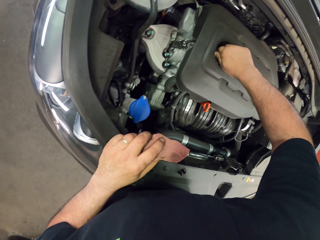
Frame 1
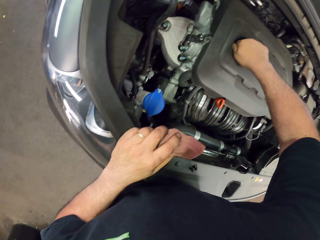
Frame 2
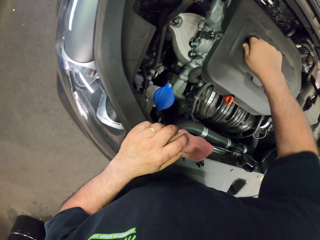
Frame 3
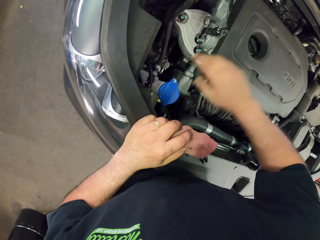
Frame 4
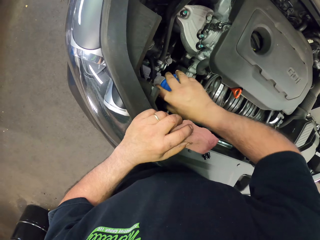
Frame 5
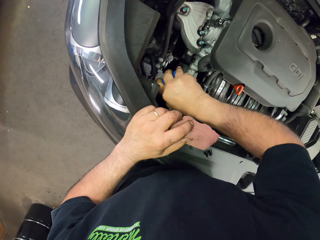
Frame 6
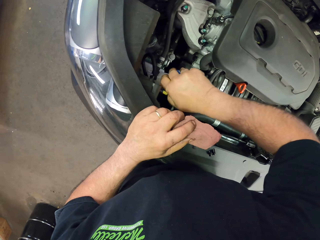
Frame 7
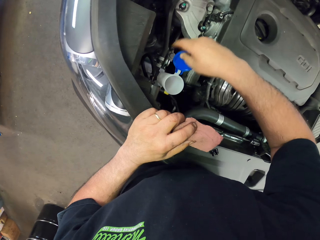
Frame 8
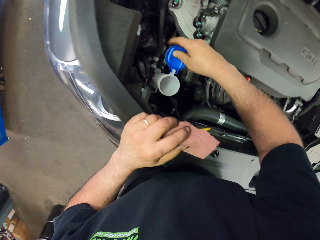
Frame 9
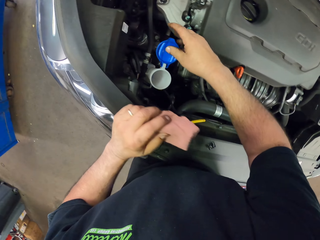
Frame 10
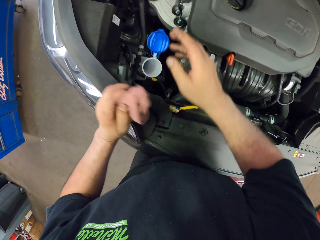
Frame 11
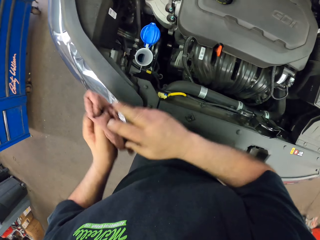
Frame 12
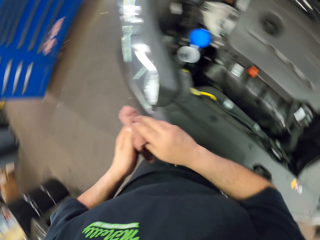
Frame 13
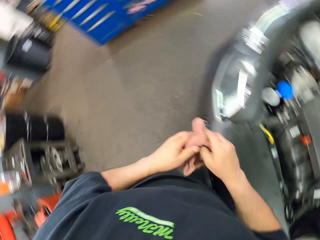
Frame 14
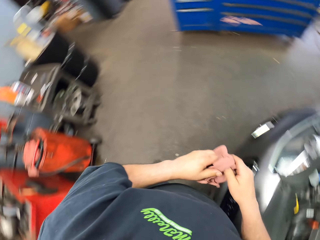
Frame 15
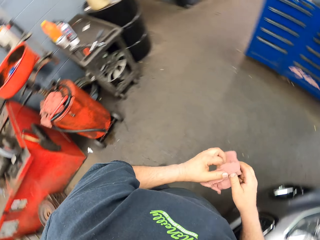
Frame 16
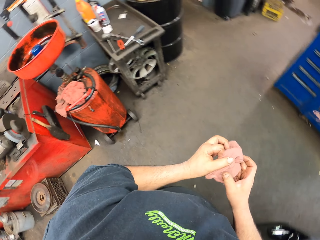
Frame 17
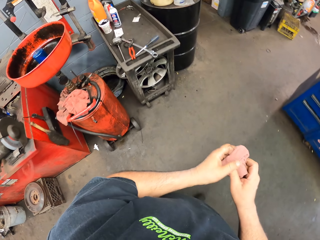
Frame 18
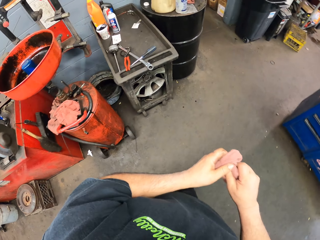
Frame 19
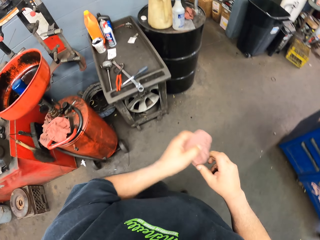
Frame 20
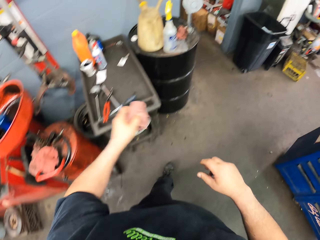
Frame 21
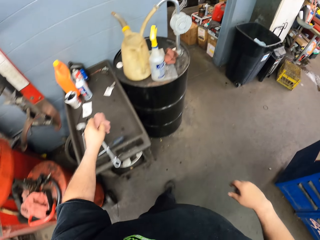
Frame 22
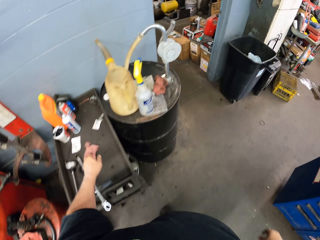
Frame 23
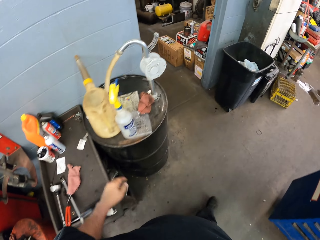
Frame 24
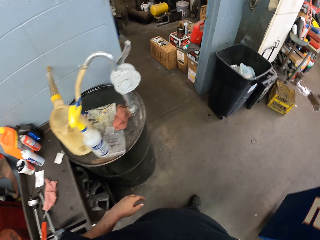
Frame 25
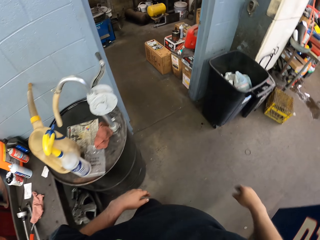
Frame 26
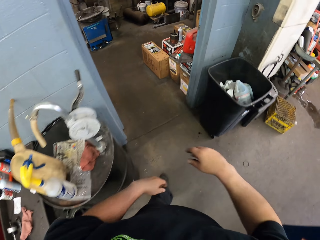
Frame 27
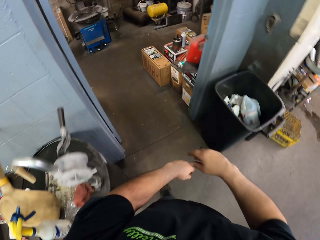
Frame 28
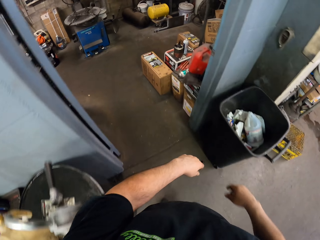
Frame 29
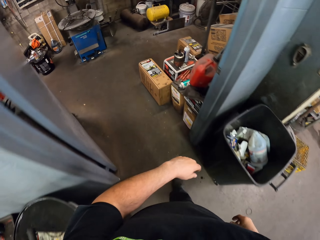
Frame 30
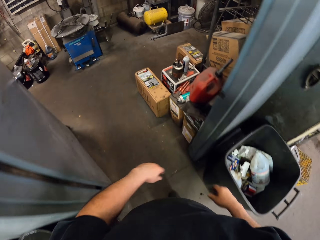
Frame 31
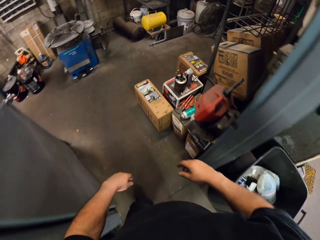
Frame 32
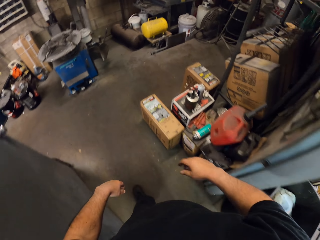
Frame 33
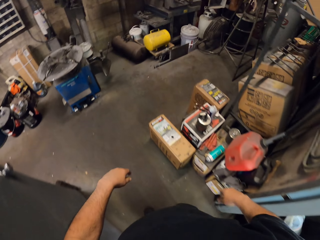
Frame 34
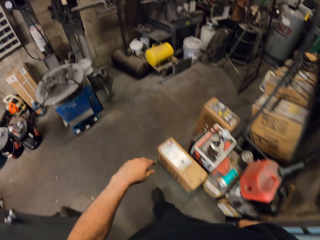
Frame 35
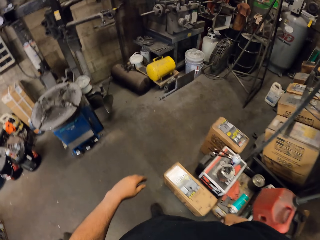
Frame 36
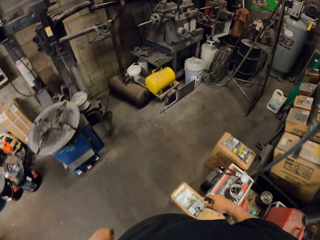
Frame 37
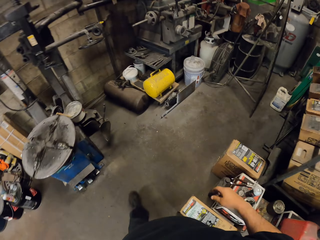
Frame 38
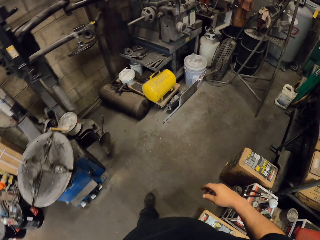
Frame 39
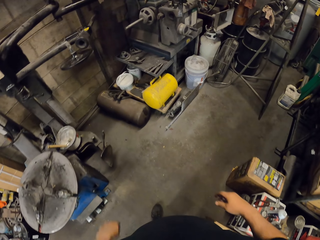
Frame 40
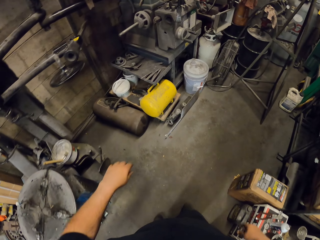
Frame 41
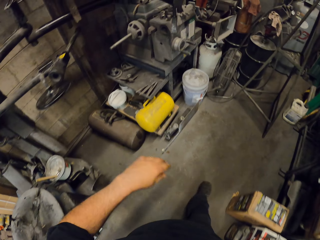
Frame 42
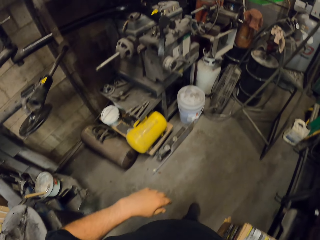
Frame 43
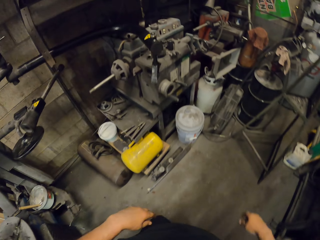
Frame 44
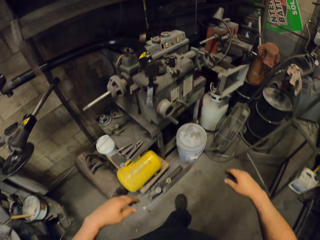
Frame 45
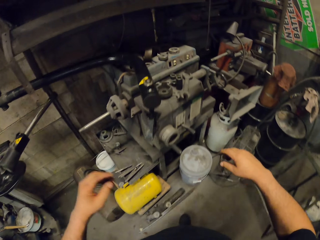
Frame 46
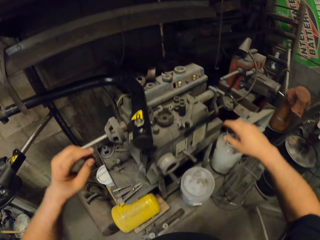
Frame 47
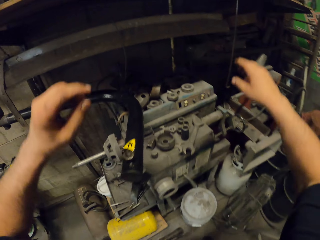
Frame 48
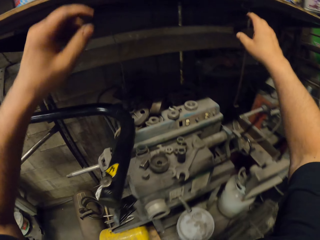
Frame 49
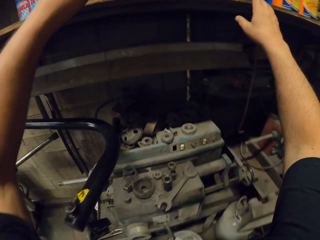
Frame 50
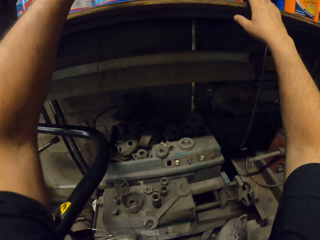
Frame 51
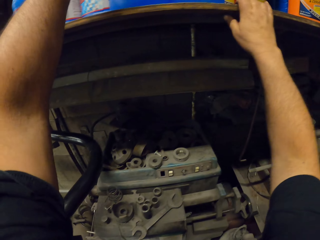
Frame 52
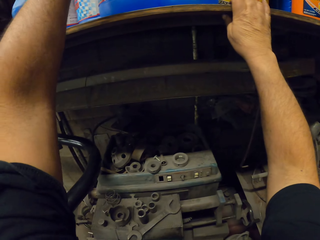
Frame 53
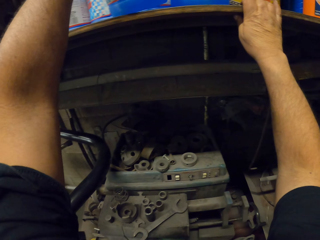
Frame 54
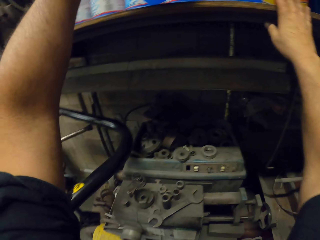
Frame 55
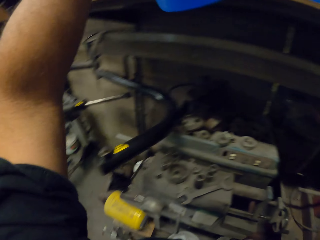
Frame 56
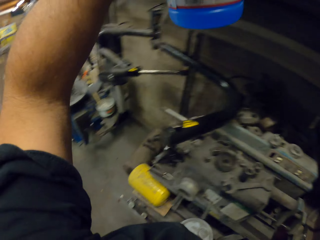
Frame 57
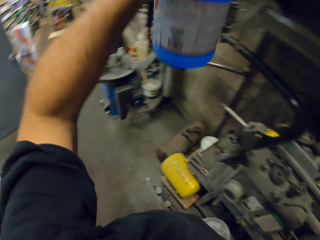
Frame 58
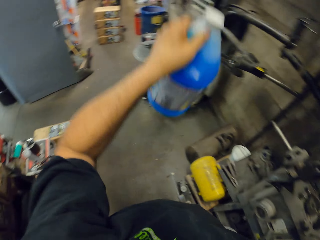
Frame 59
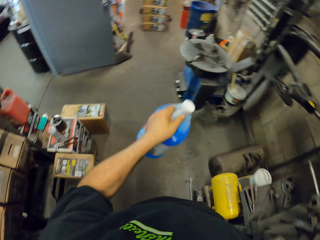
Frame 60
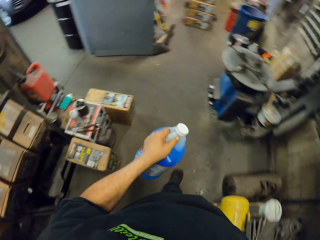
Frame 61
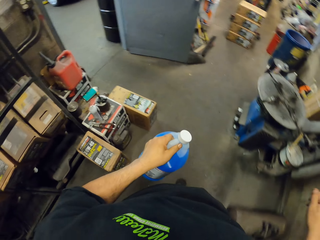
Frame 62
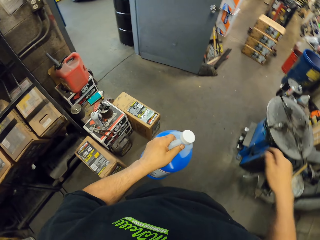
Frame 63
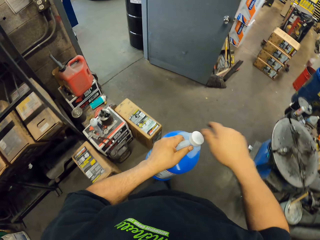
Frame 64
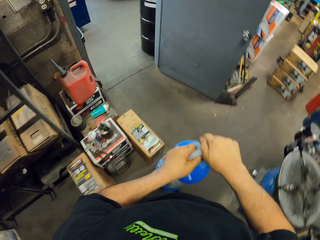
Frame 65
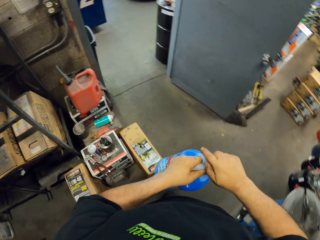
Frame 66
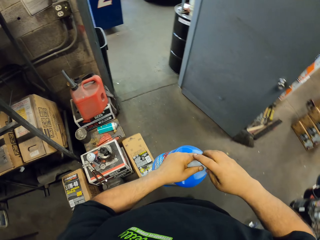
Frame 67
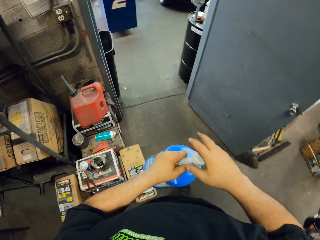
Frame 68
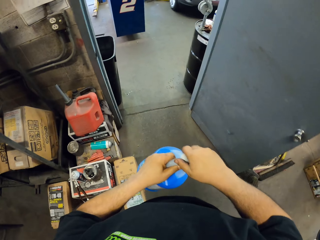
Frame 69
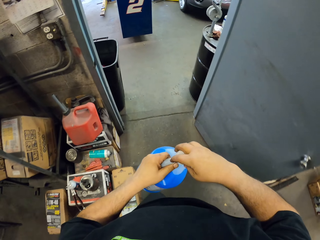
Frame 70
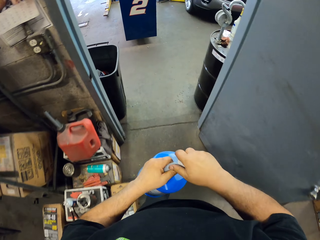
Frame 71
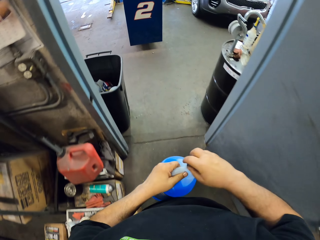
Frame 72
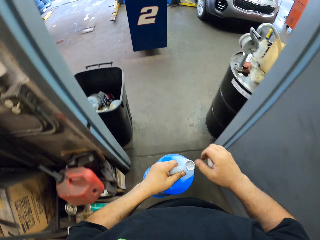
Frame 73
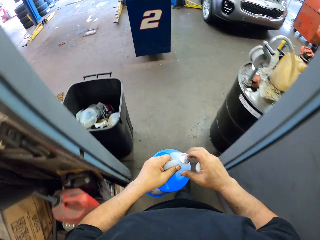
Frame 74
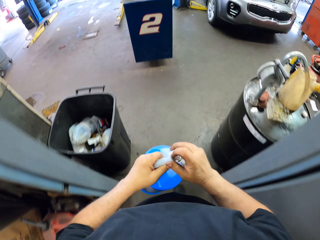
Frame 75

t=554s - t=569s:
The camera wearer opens the windscreen pipe at the car bonnet. They hold a piece of cloth, walk around the workshop, drop the piece of cloth and walk into a room. They walk around the workshop. They pick up a bottle of windscreen washer liquid. They open the bottle.

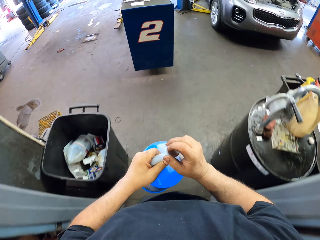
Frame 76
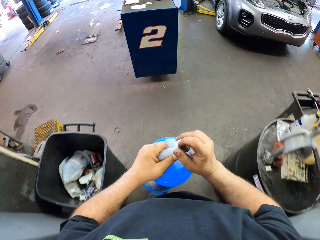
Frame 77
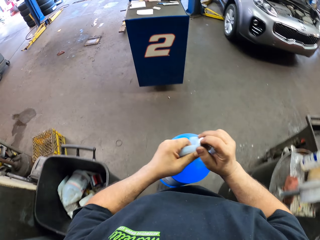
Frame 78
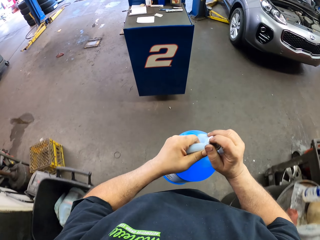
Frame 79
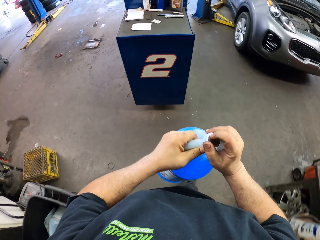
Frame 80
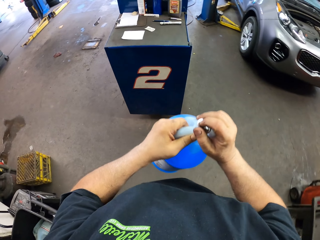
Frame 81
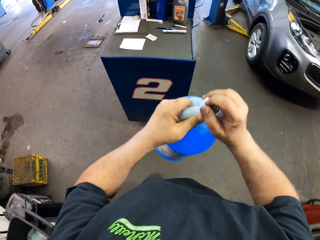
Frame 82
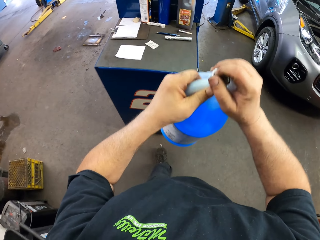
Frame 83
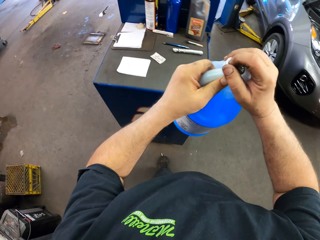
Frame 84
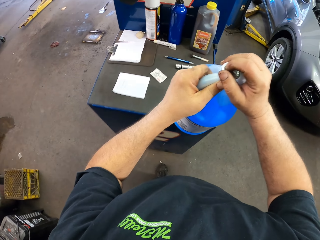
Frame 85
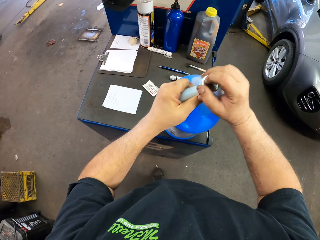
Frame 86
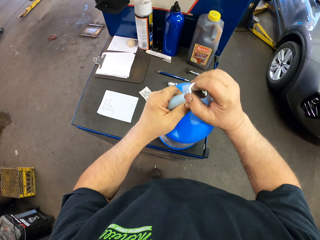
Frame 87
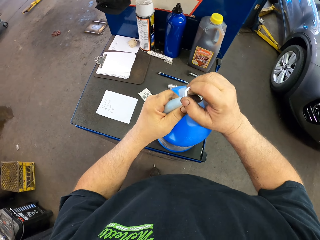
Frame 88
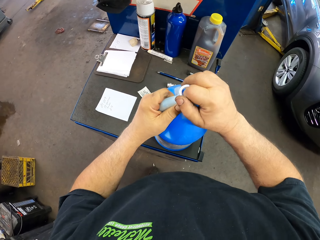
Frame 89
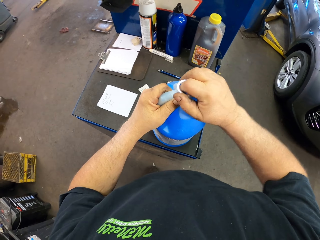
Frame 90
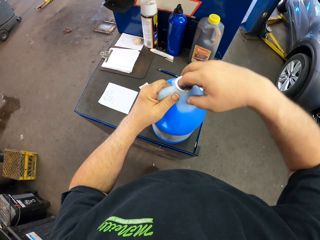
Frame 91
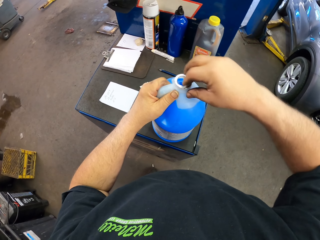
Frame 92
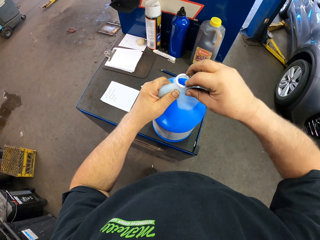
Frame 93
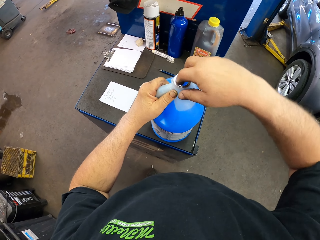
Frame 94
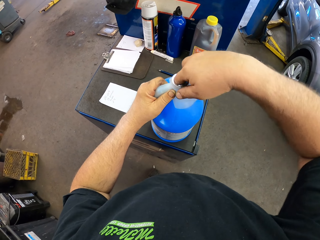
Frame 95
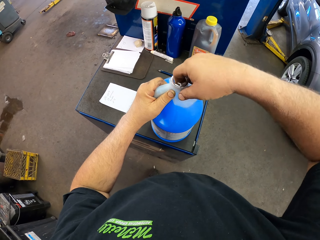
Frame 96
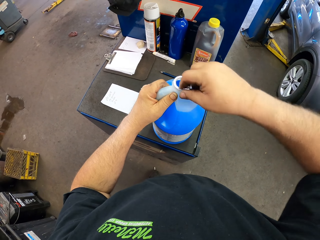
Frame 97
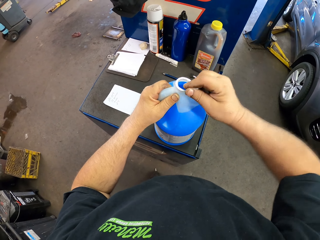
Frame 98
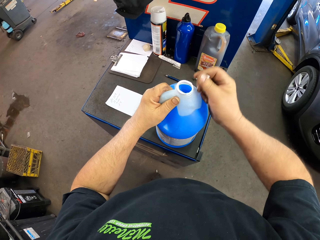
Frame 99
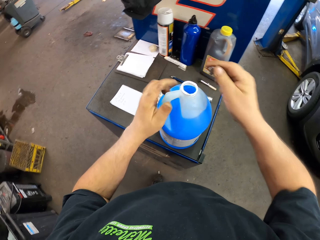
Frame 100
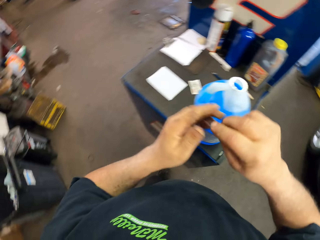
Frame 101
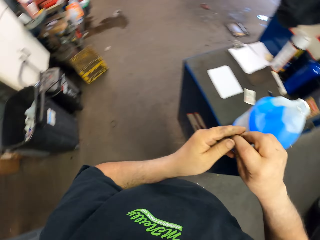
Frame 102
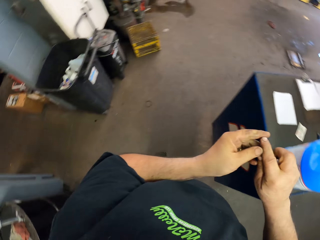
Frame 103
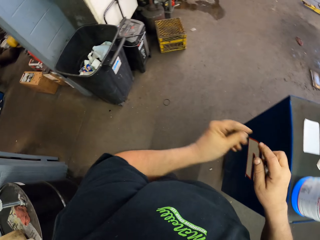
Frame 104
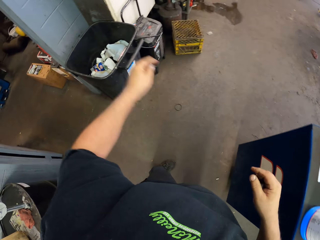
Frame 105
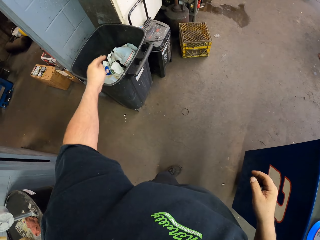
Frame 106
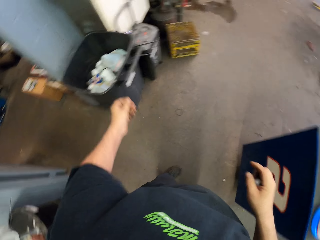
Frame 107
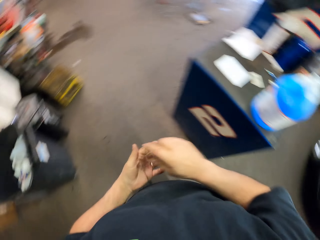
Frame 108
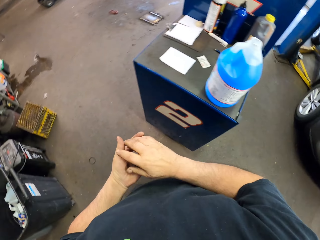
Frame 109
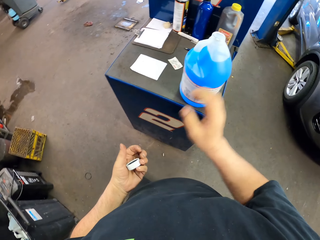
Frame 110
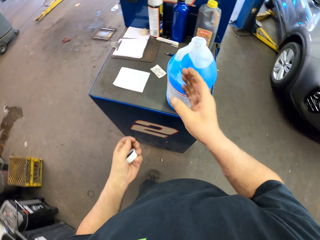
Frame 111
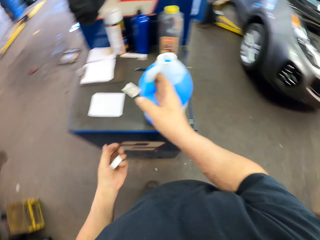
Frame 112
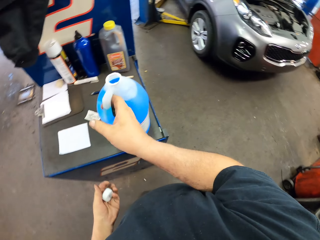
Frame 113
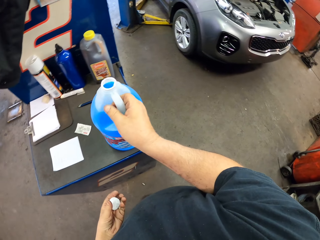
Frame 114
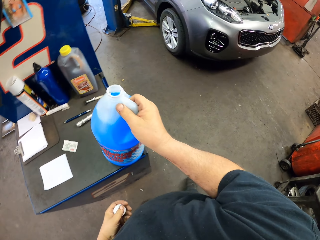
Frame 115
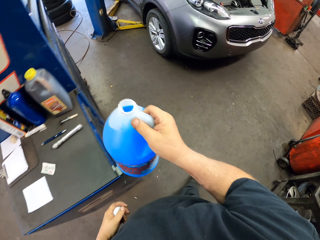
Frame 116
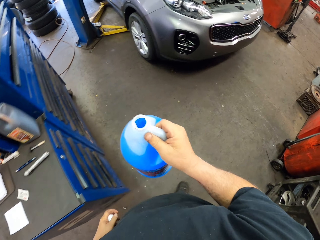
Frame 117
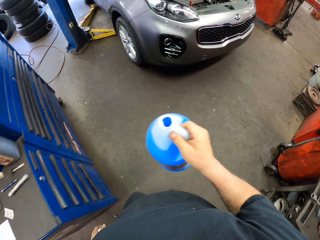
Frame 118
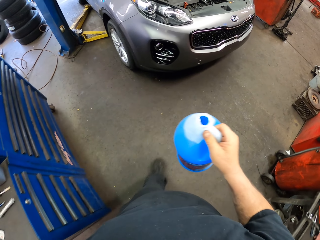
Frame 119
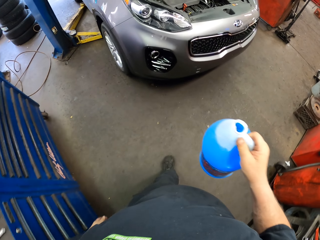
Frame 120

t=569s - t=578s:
The camera wearer places a bottle on the table. They open the windscreen washer liquid. They throw the windscreen seal in the dustbin. They hold something.
